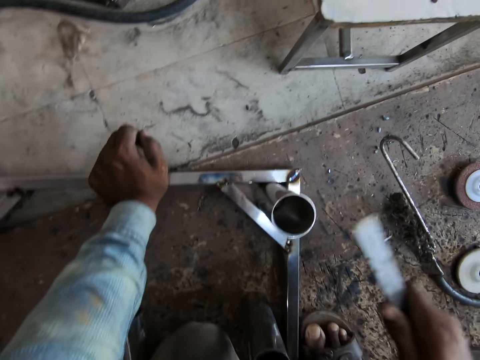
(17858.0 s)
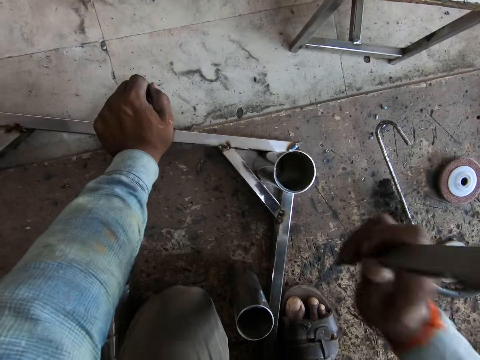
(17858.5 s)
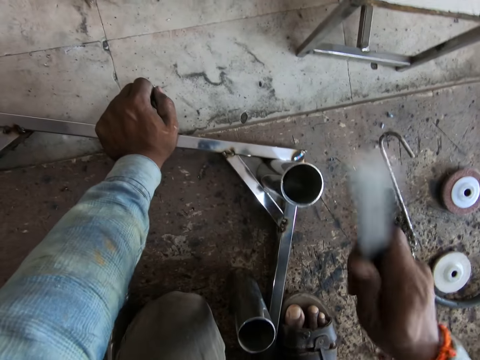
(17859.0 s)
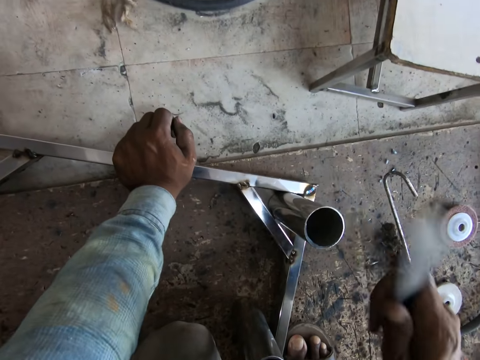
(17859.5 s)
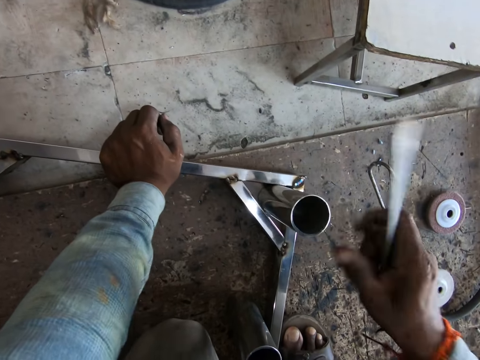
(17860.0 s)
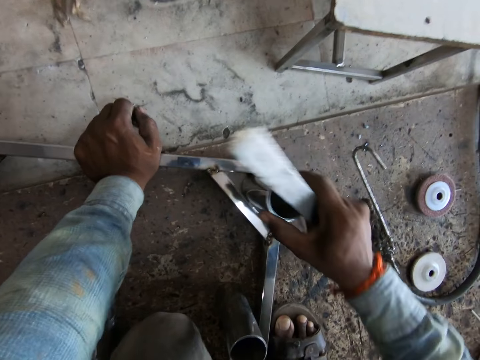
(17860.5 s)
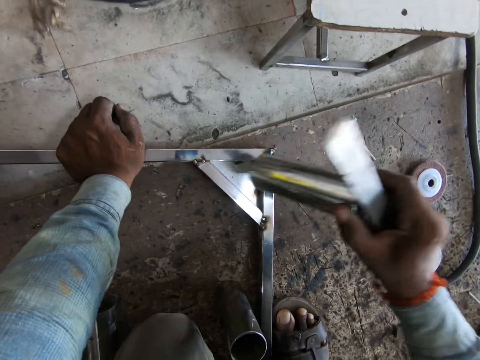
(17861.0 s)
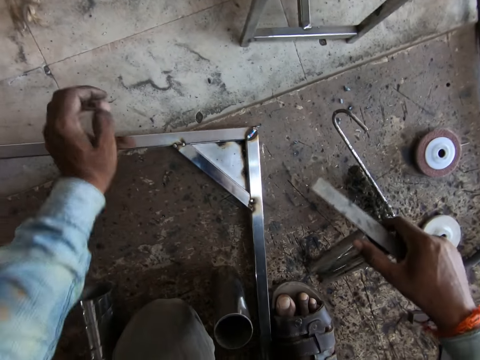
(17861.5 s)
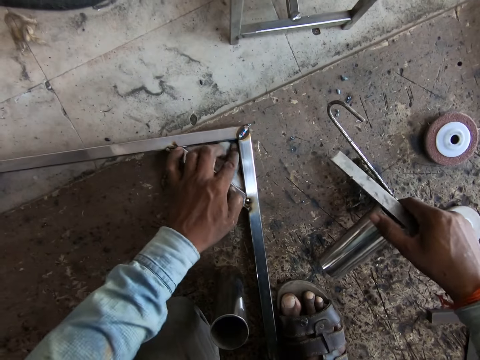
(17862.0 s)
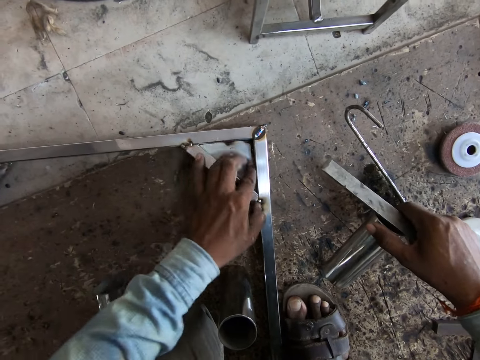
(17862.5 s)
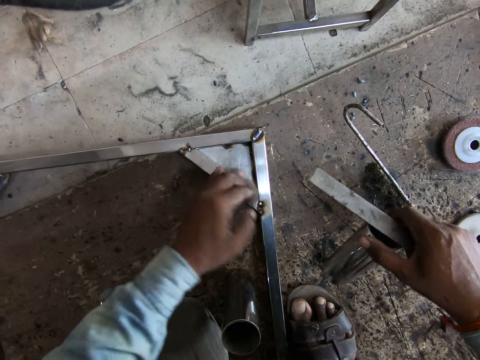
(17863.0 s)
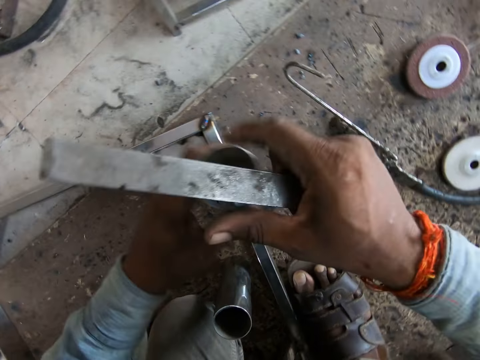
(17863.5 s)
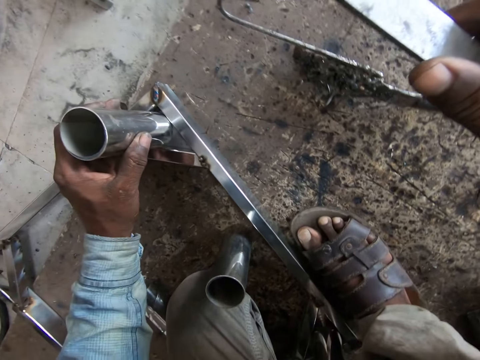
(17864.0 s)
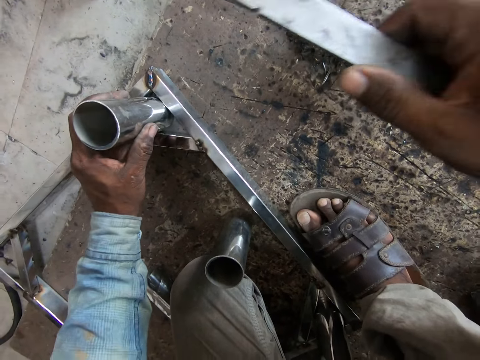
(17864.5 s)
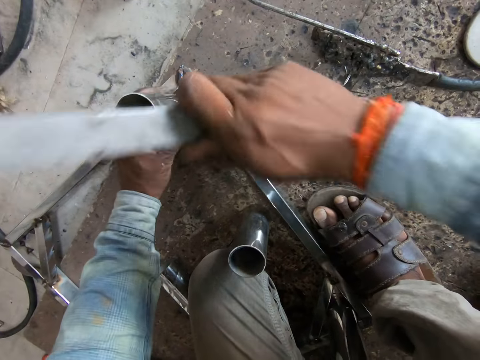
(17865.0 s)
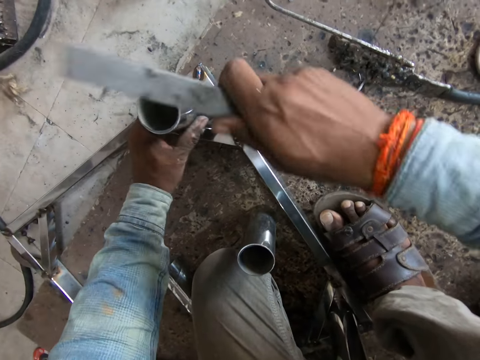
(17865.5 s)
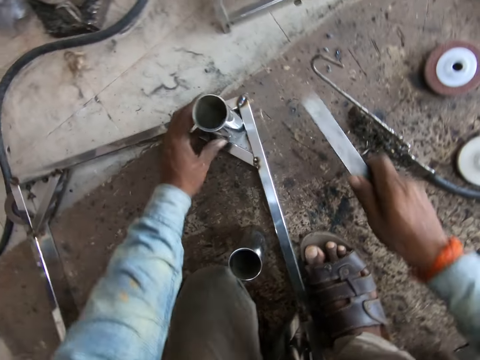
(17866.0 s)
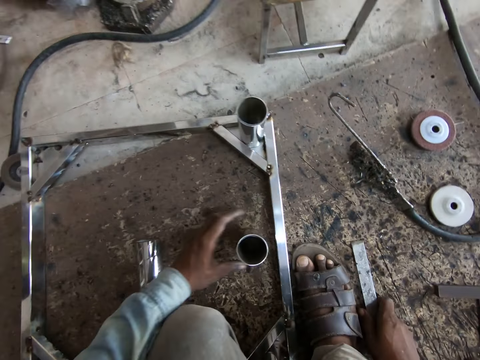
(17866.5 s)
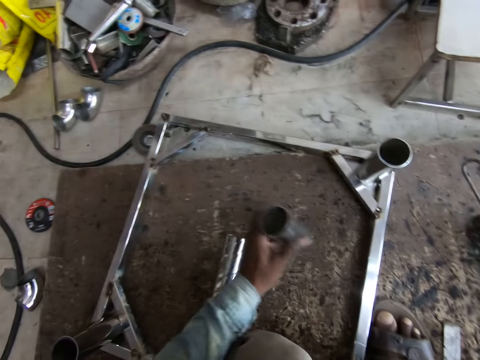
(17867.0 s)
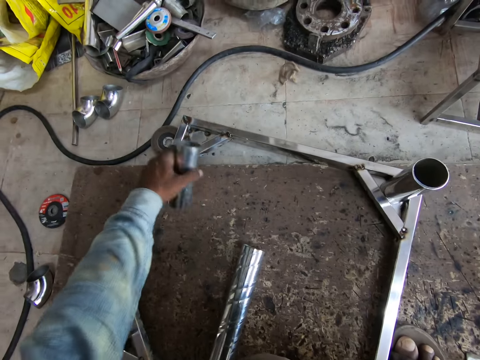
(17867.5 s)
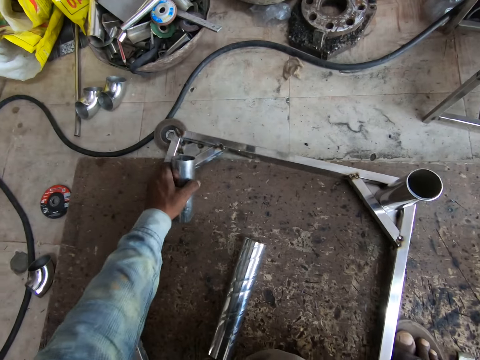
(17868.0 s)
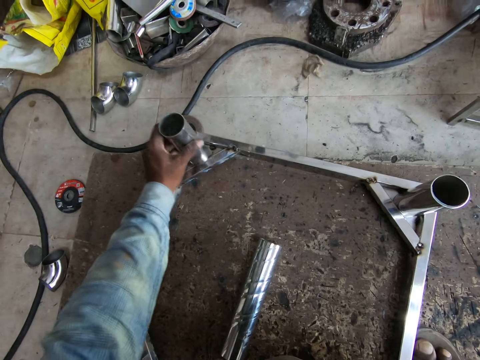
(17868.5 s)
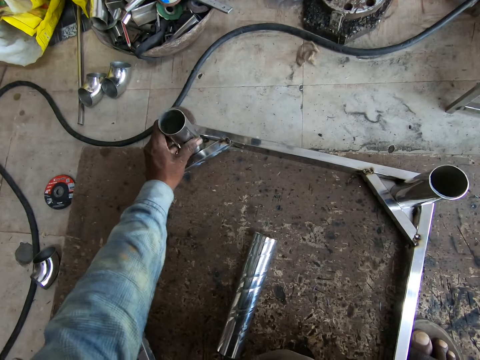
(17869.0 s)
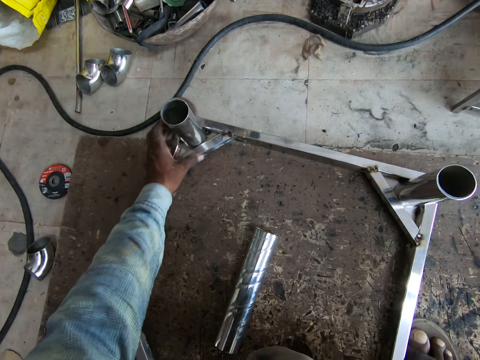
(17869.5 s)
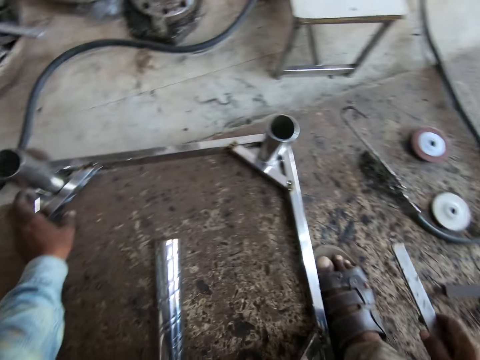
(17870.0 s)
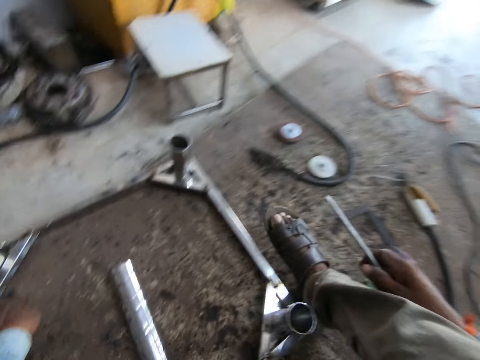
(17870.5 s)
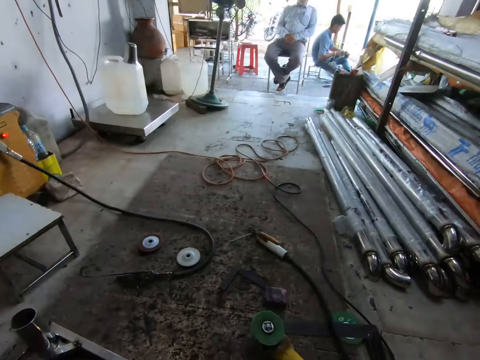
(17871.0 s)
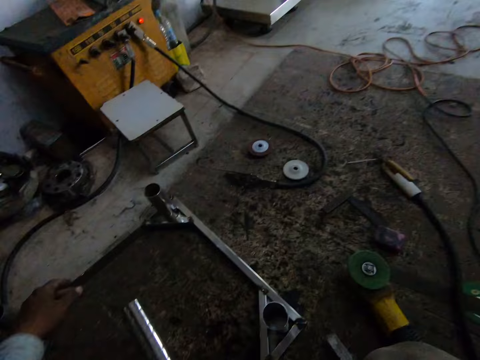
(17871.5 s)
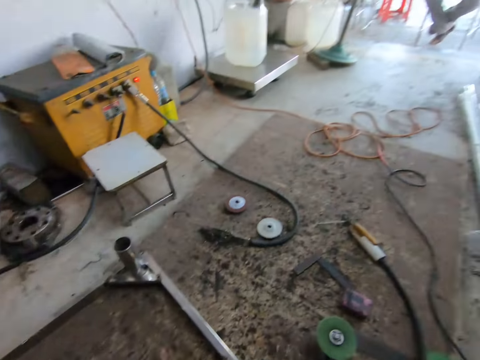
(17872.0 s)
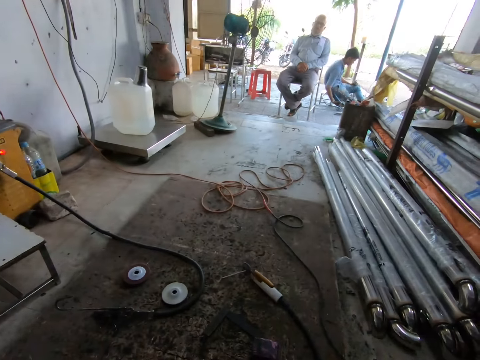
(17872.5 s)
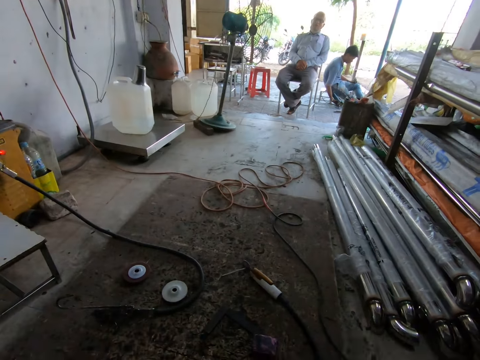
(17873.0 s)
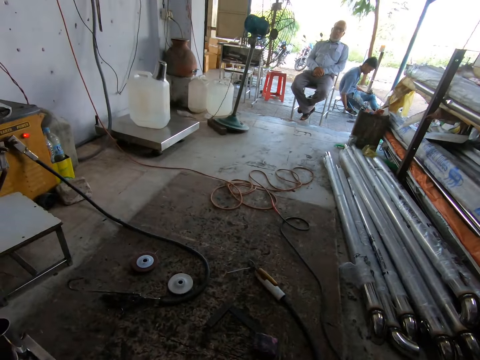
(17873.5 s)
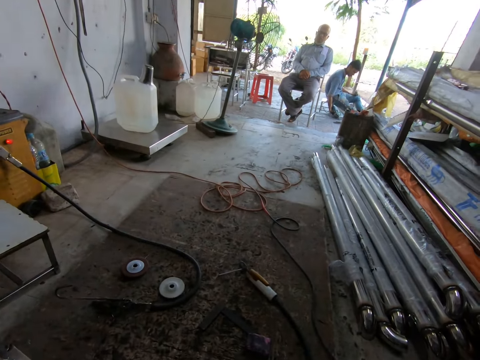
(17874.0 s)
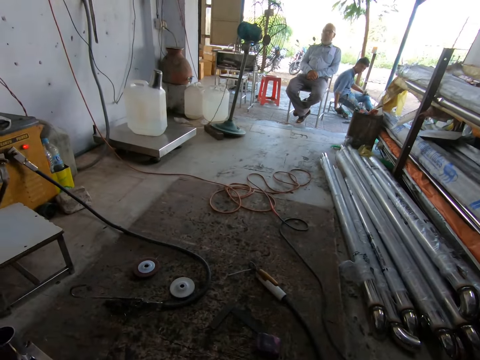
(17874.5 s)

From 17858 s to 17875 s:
The camera wearer hits the piece of metal at the edge of the metal frame with the piece of metal in his right hand. He lifts the piece of metal in the edge of the metal frame with his right hand. He swipes the edge of the metal frame with his left hand. He attaches the piece of metal to the edge of the metal frame with his left hand. He hits the piece of metal at the edge of the metal frame with the piece of metal in his right hand. He lifts the piece of metal from the work space with his left hand. He shifts the metal frame with his left hand. He attaches the piece of metal to the edge of the metal frame with his left hand. He interacts with a man.

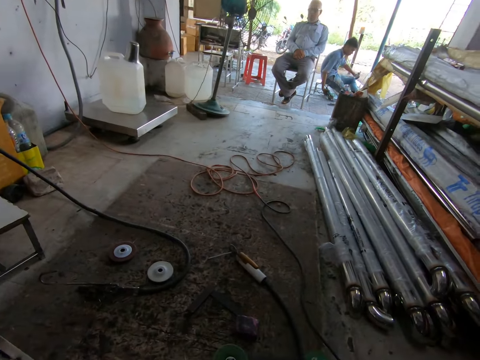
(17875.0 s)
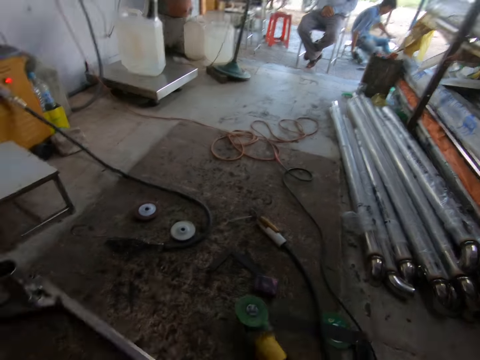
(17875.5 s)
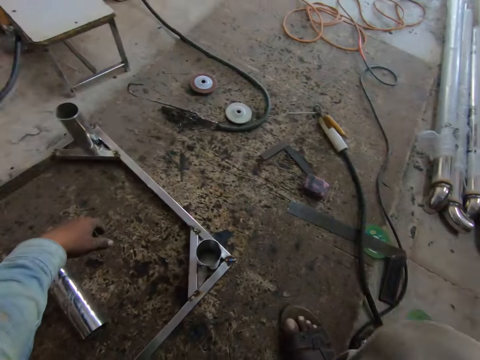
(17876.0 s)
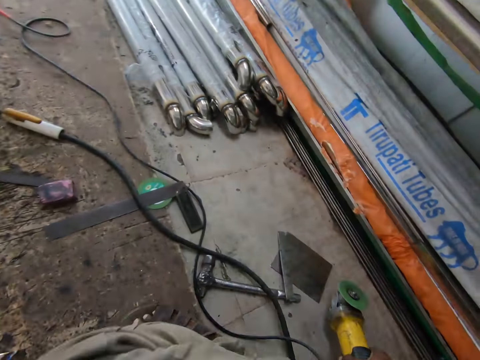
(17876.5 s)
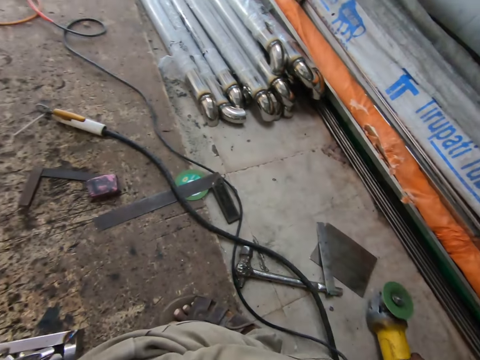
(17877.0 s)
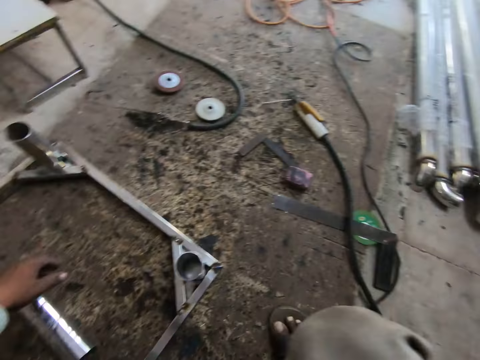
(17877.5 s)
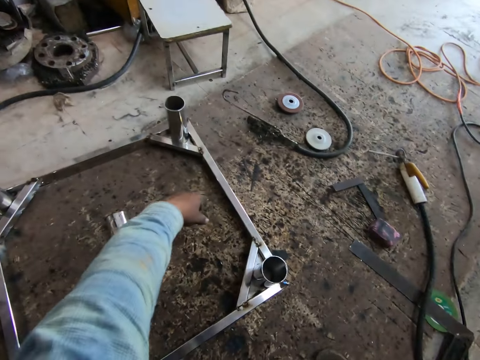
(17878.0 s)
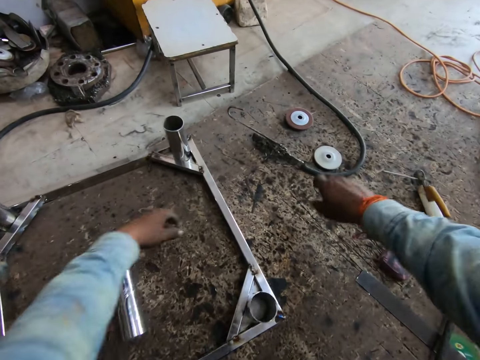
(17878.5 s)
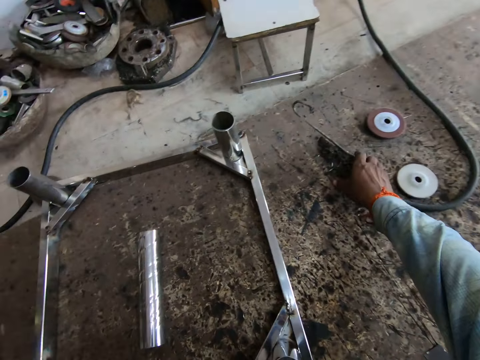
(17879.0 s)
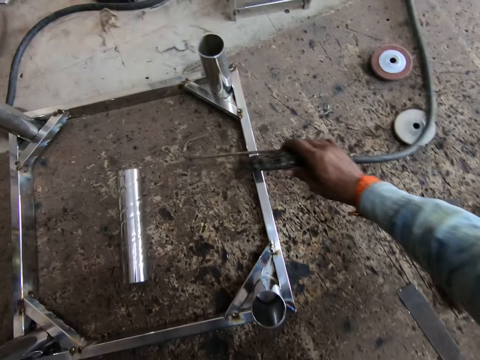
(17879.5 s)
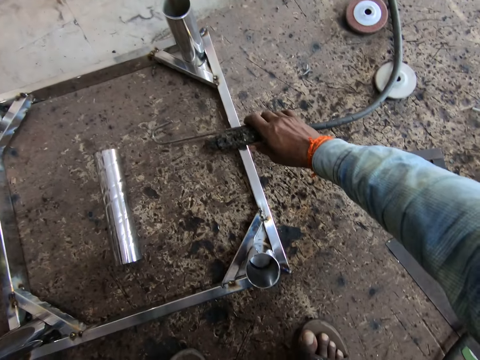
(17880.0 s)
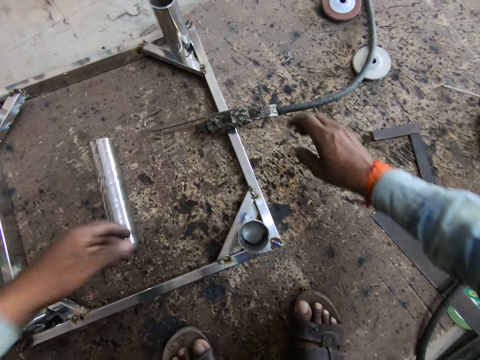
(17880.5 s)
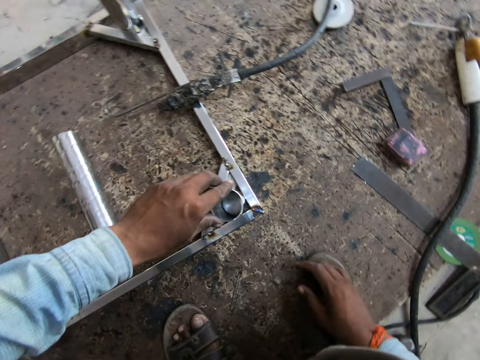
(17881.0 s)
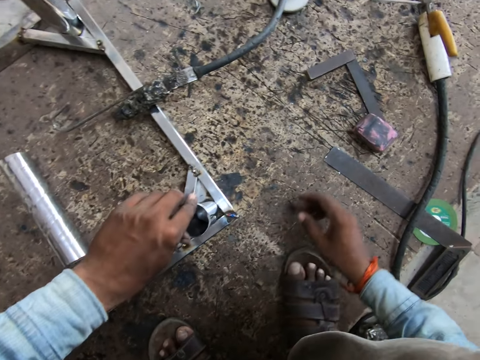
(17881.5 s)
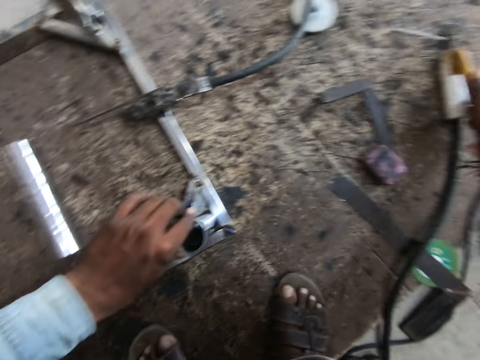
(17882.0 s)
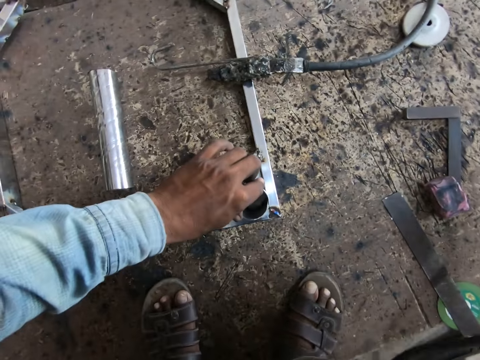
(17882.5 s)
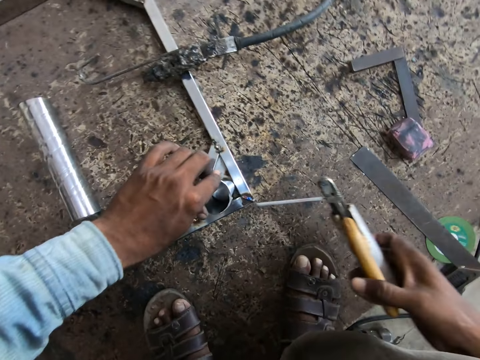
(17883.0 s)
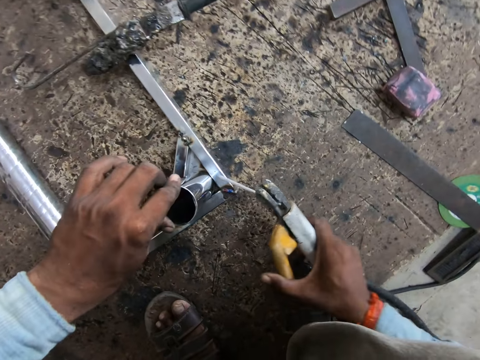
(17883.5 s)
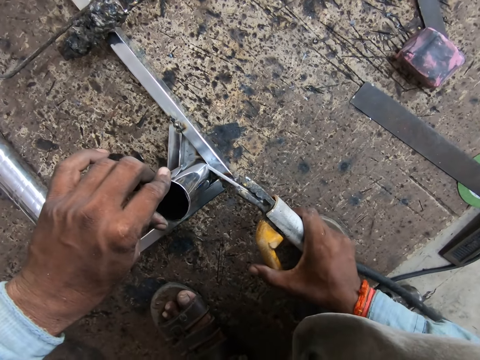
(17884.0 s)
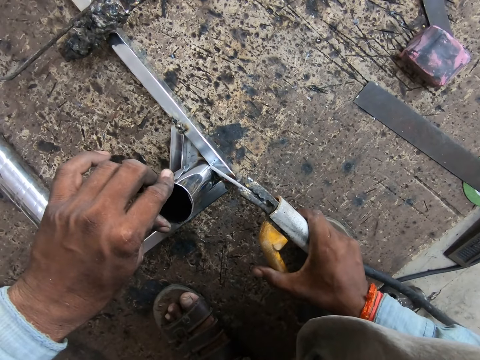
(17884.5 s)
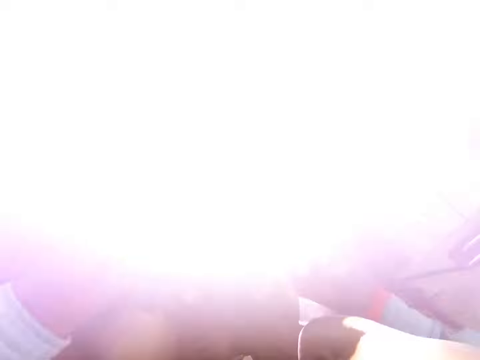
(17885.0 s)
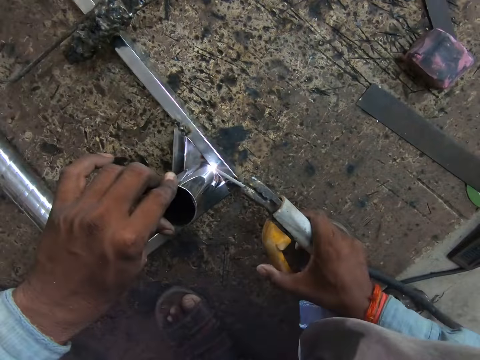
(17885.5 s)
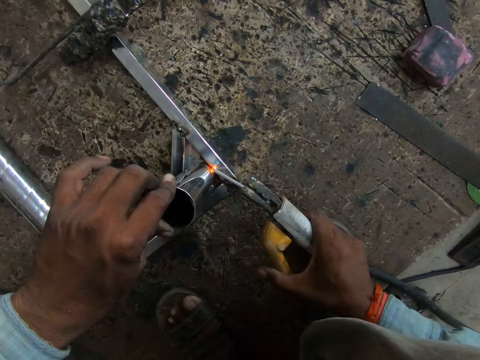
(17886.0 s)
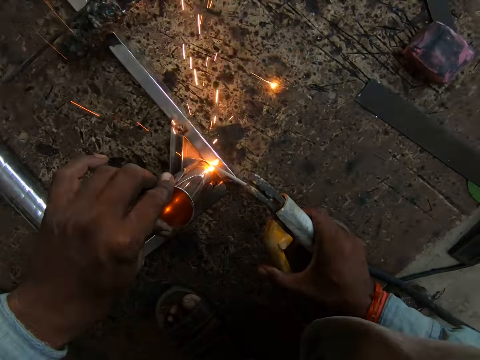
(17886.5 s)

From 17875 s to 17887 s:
The camera wearer picks the angle grinder or hand held polisher. He adjusts the position of the hand held polisher with his right hand. He places the angle grinder on the floor. He picks up a soldering iron with his right hand from the floor. He places the soldering iron on the metal frame. He holds the metal piece with his left hand. He adjusts the metal rod with his hand. He picks the soldering iron from the floor with his right hand. He welds the metal piece to the metal frame with the soldering iron in his right hand.
